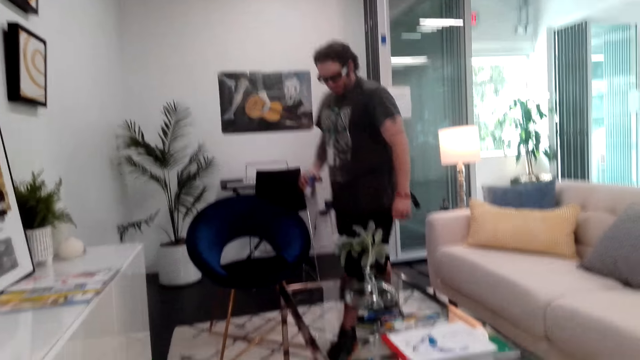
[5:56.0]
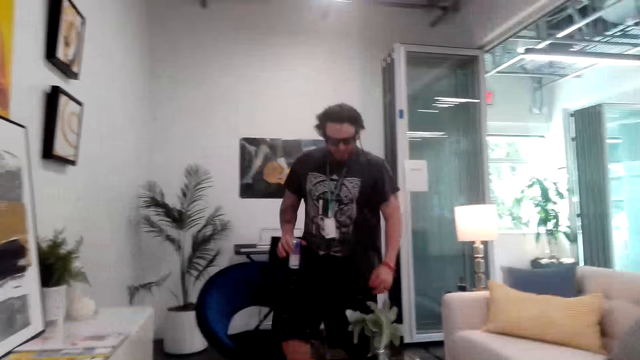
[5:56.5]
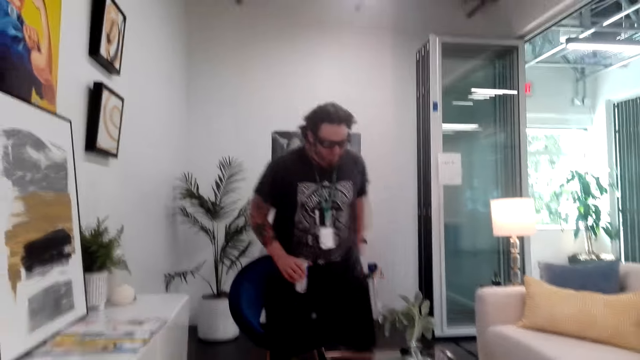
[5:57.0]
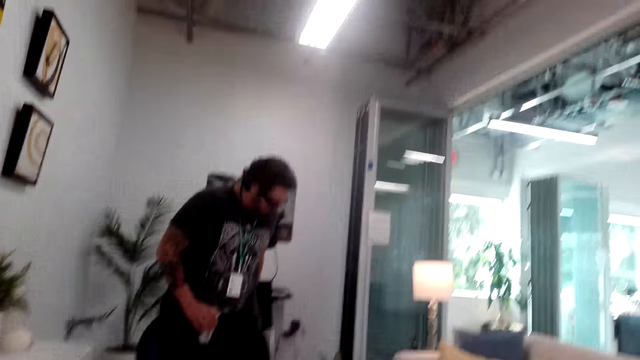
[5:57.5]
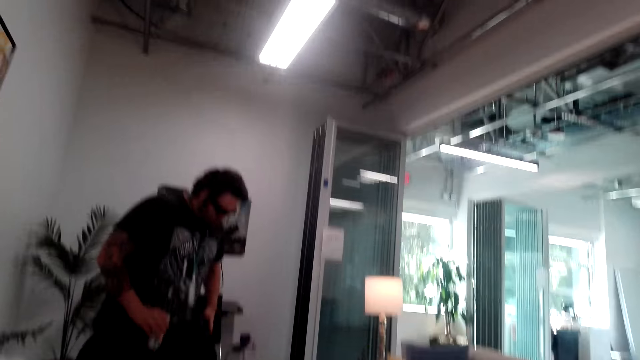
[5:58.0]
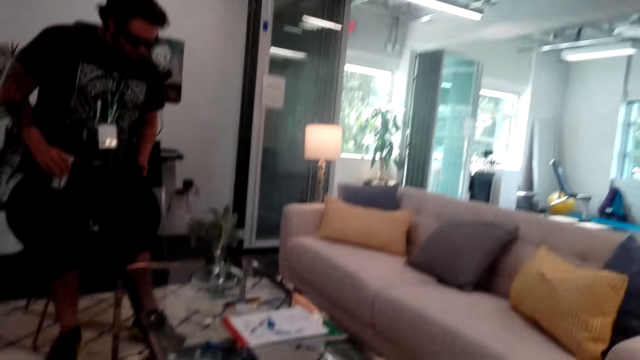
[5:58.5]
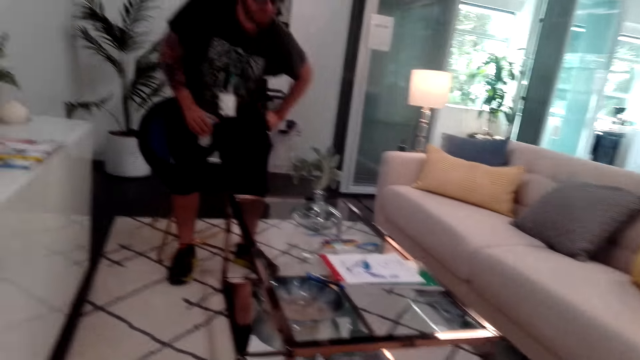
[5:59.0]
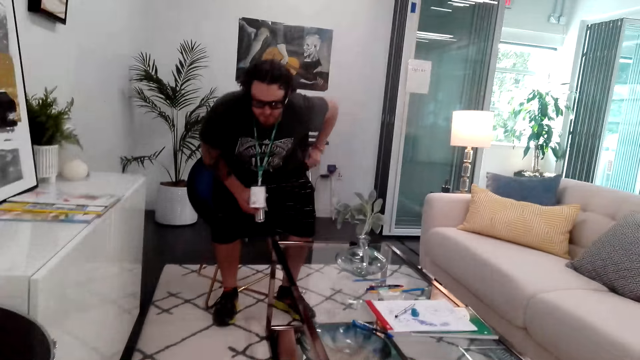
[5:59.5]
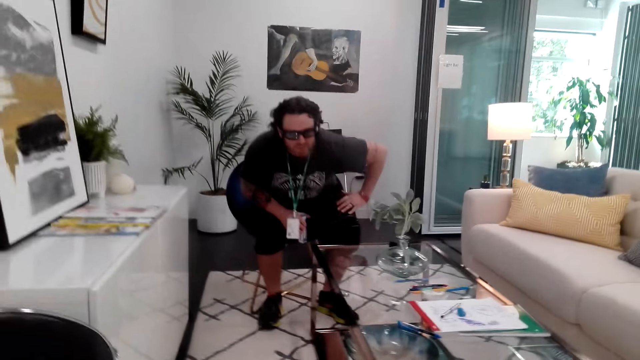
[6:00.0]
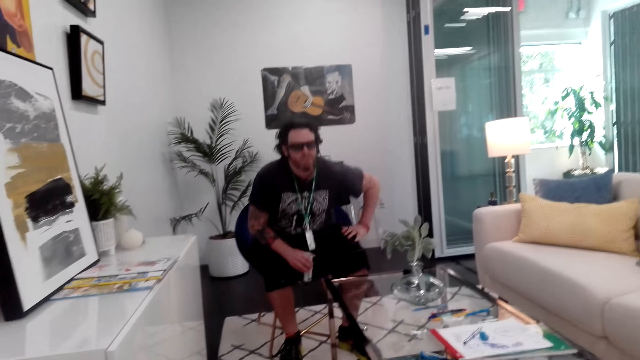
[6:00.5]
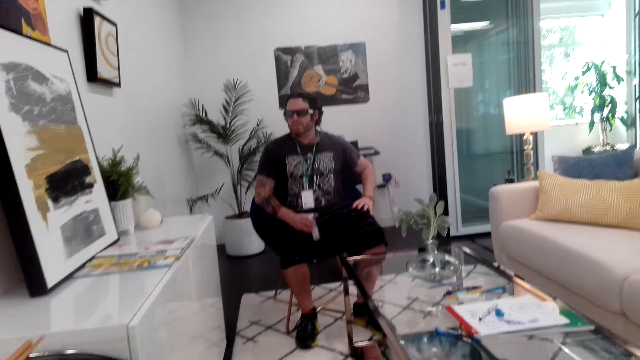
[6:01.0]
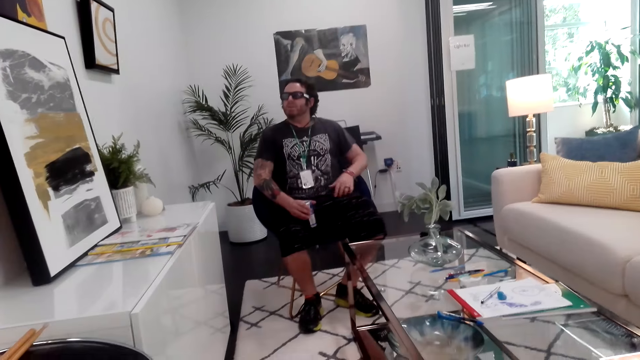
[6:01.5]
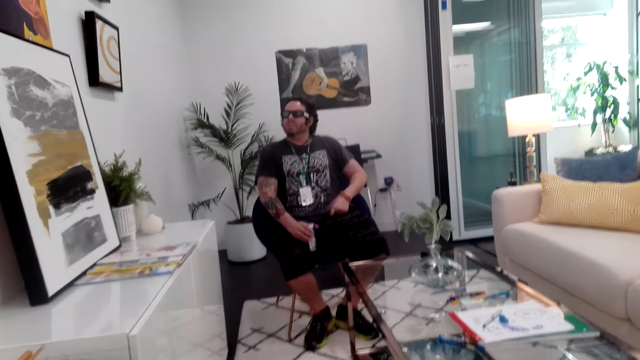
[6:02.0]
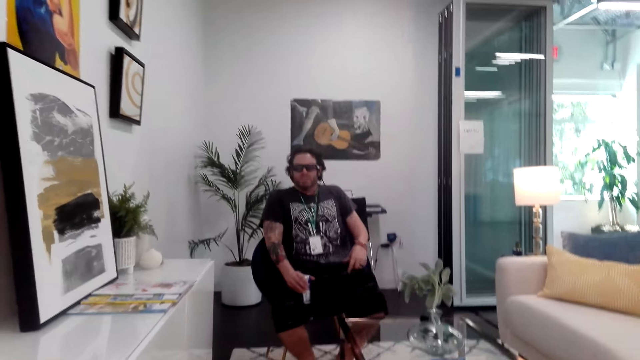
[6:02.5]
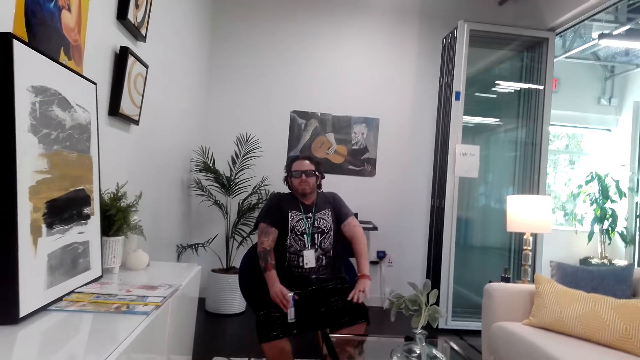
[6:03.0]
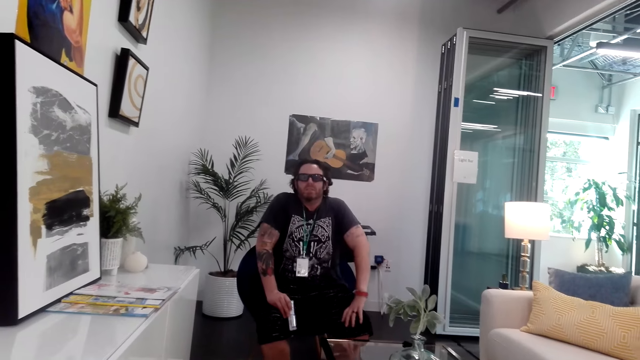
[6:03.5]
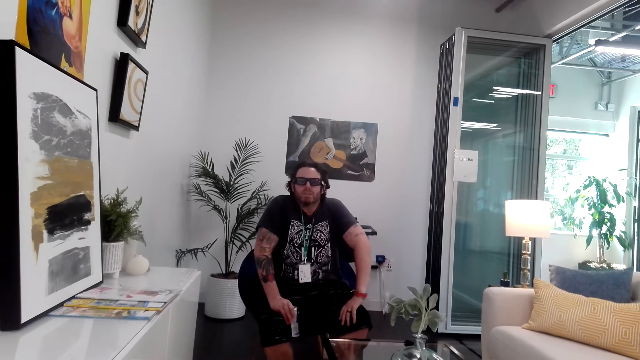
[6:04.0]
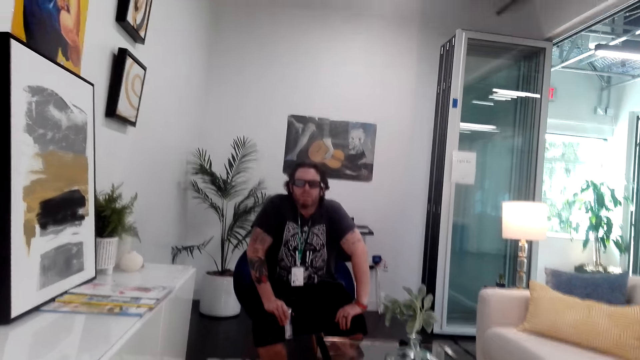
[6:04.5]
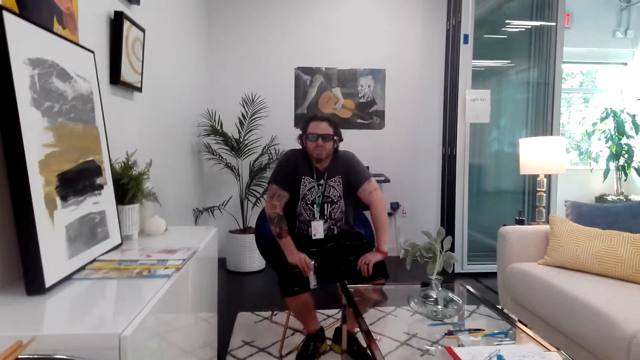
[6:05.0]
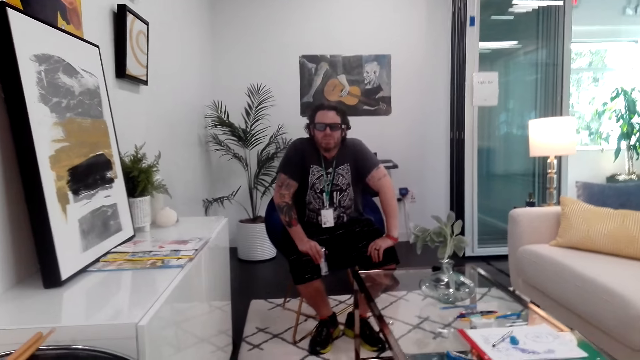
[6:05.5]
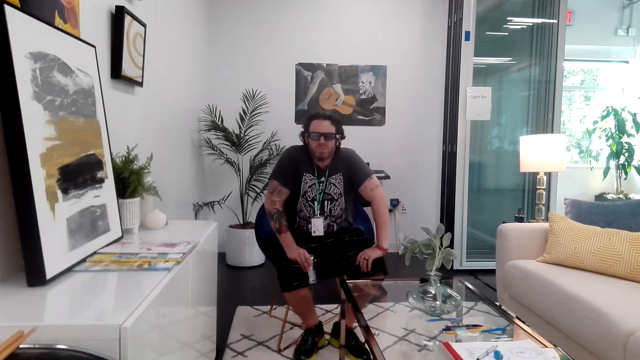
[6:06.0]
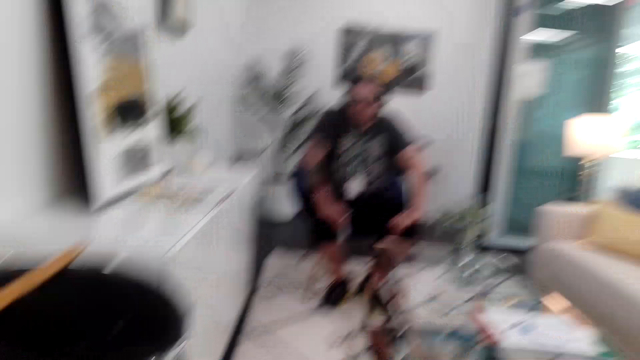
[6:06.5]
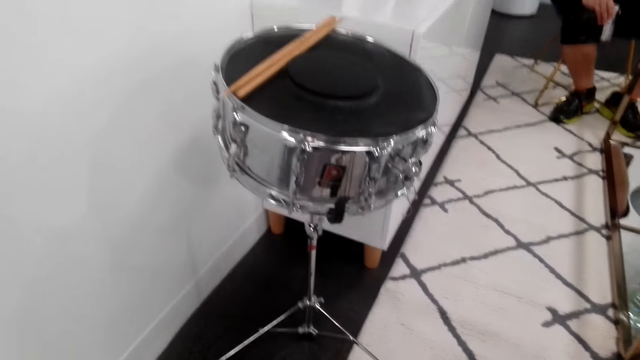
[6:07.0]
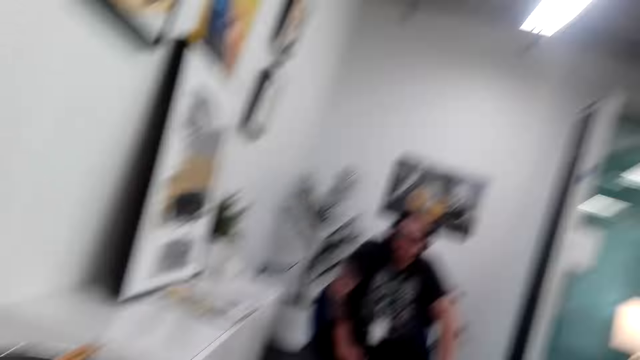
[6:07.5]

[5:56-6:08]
A man sits in the chair. The man pulls the T-shirt. The man moves his back from the seat. The man stares around.

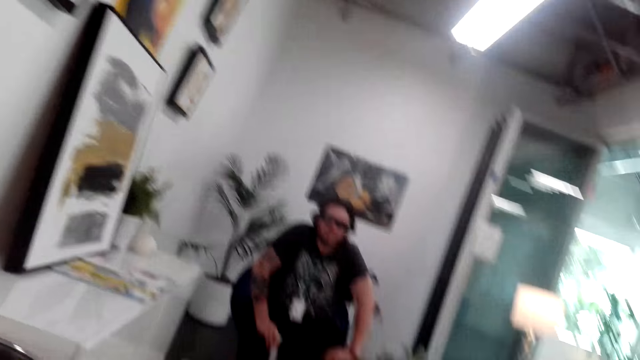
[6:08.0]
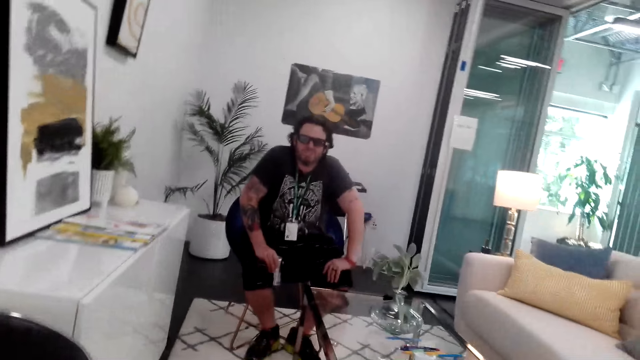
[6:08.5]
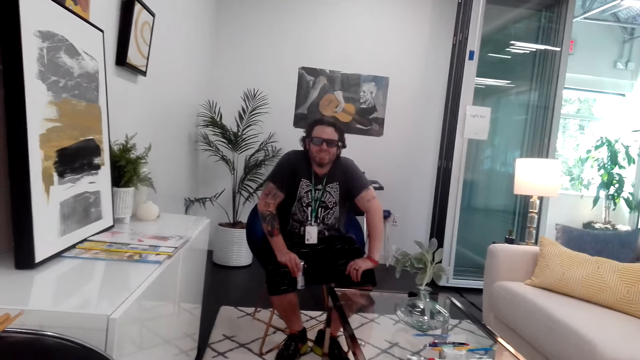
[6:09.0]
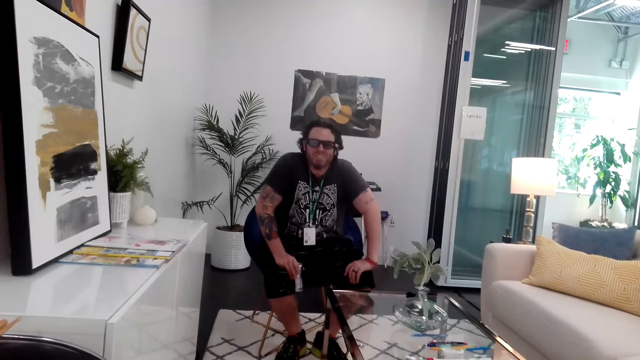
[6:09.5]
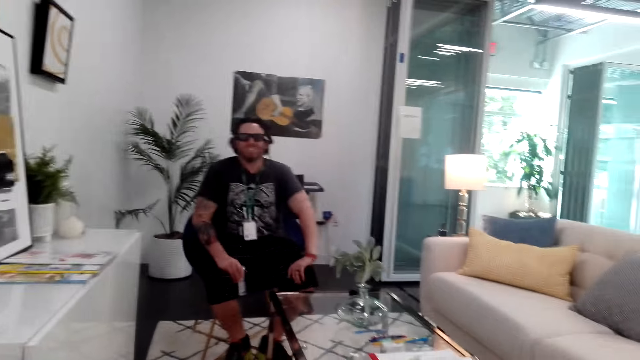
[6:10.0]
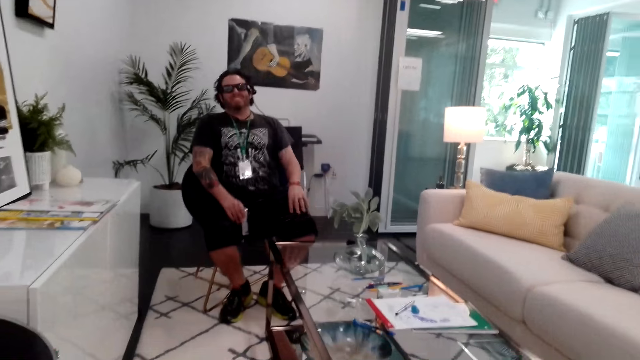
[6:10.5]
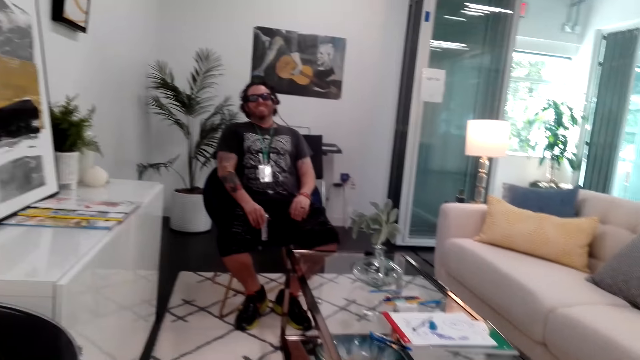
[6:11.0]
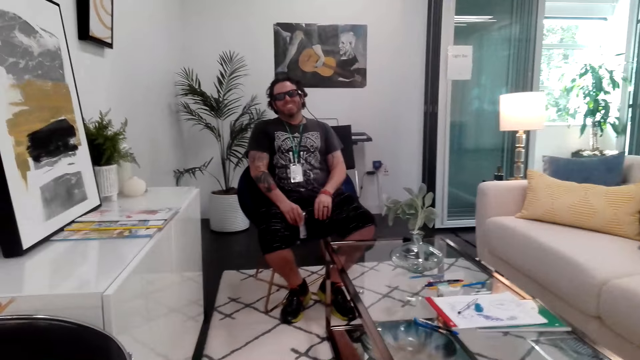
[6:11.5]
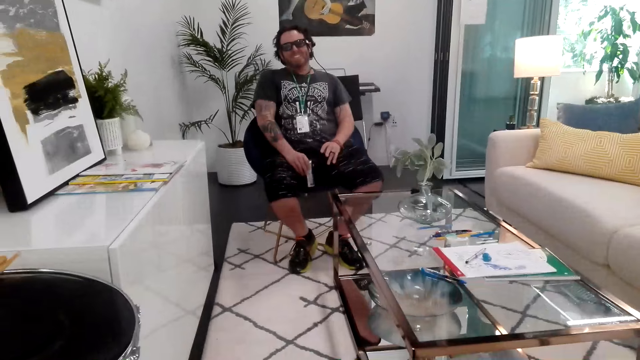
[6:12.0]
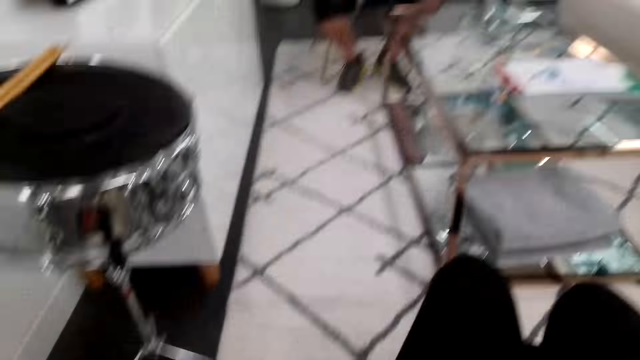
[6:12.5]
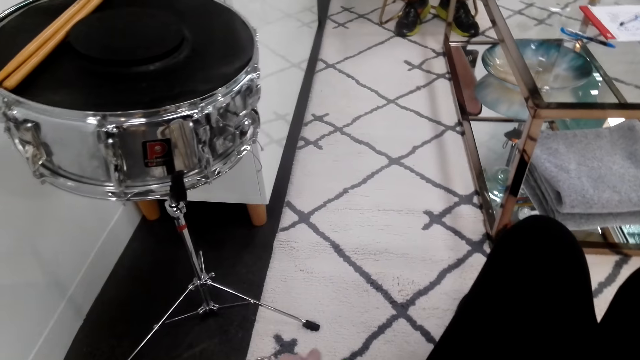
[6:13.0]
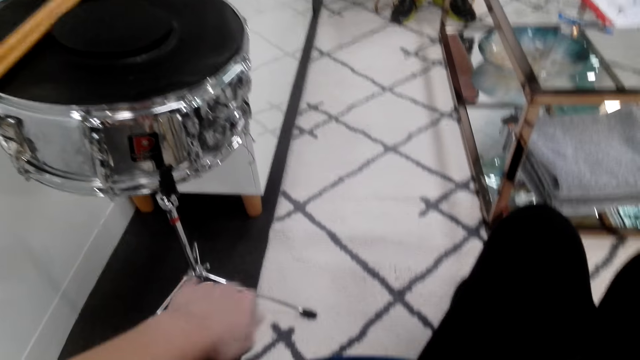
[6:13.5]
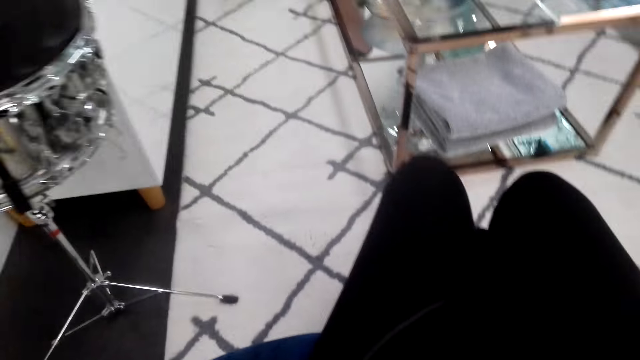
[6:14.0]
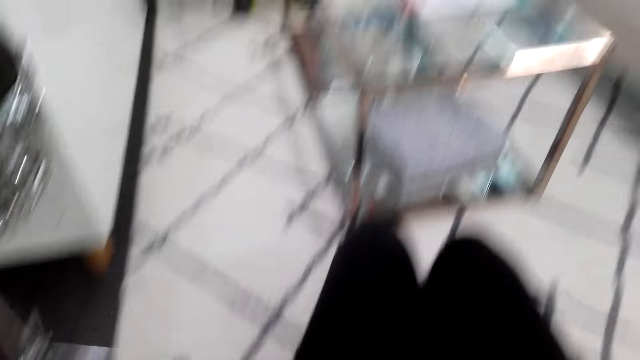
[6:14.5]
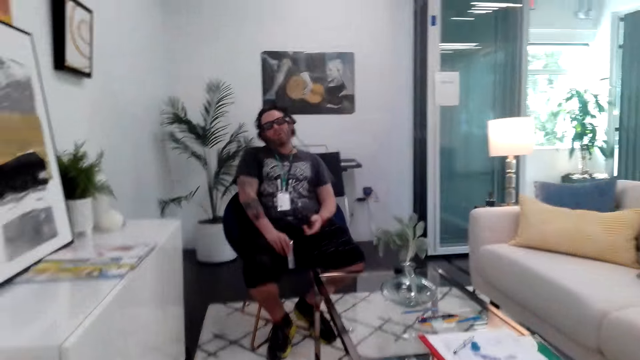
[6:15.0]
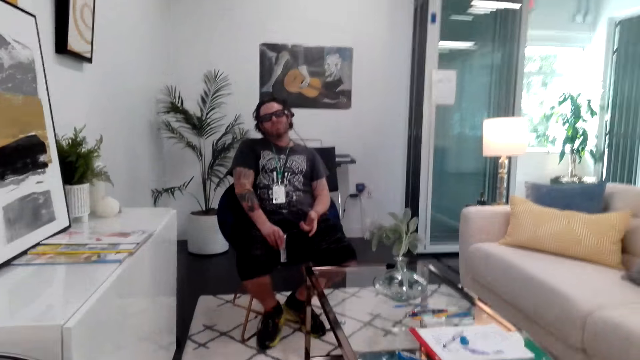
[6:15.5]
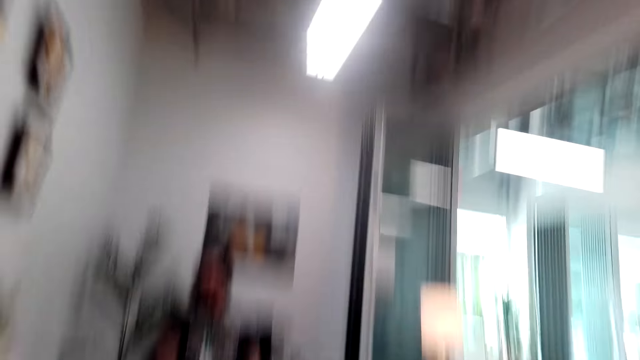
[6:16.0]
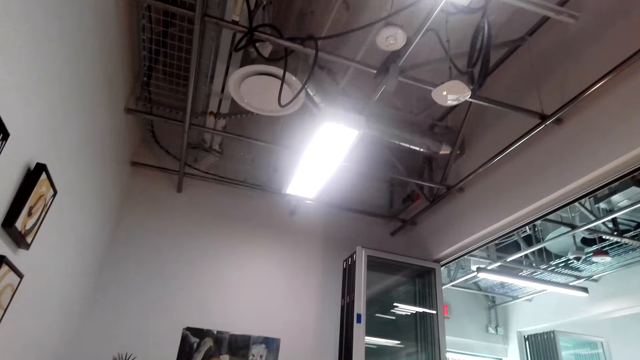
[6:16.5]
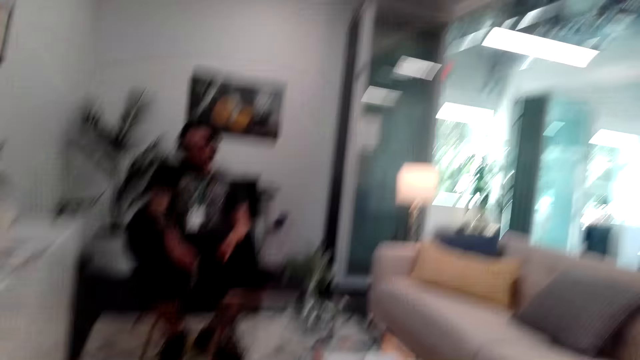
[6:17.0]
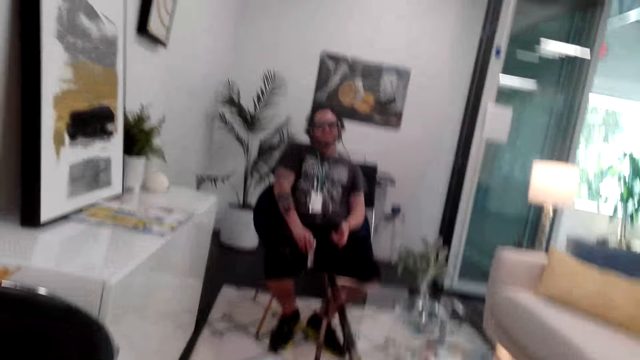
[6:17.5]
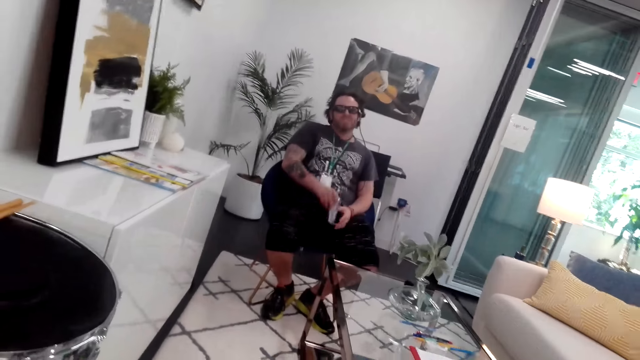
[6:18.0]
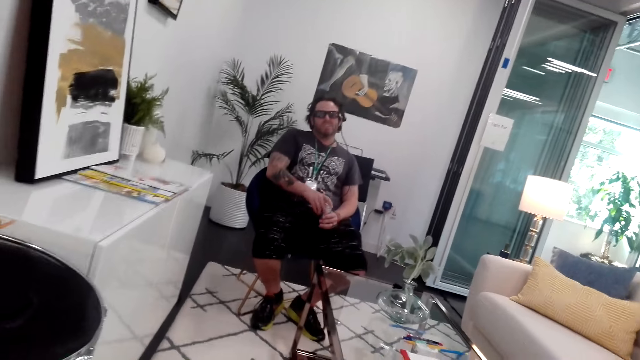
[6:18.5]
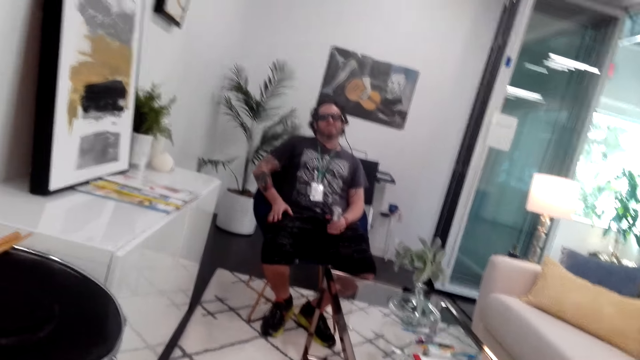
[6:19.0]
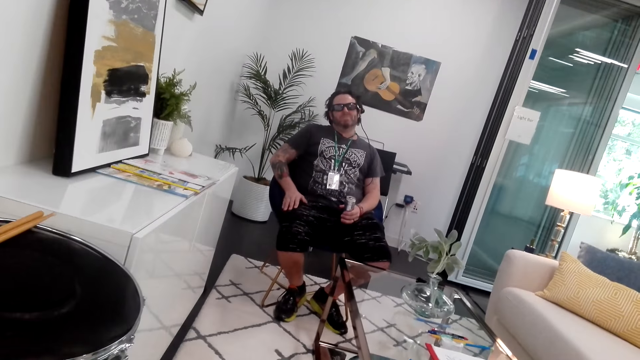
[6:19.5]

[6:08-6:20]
A person moves his head. The person sits upright. The camera wearer looks around. The person holds a can with the left hand. The person moves the right hand from the can.
